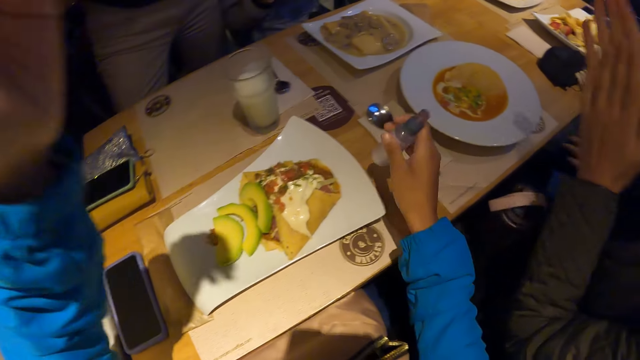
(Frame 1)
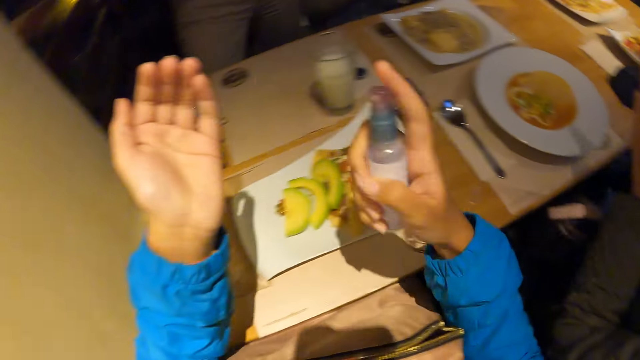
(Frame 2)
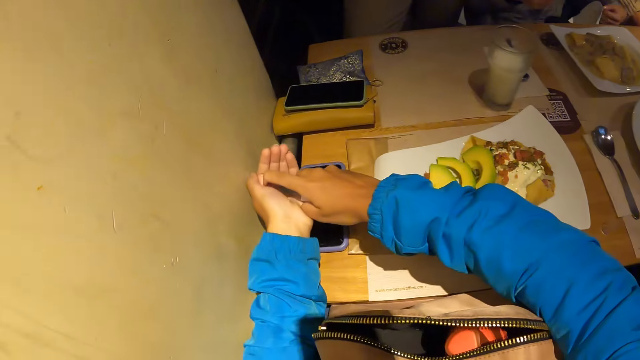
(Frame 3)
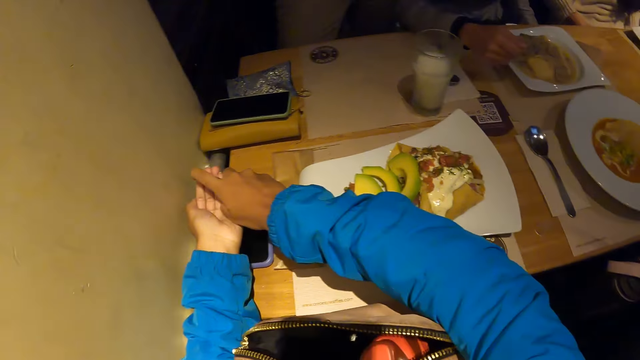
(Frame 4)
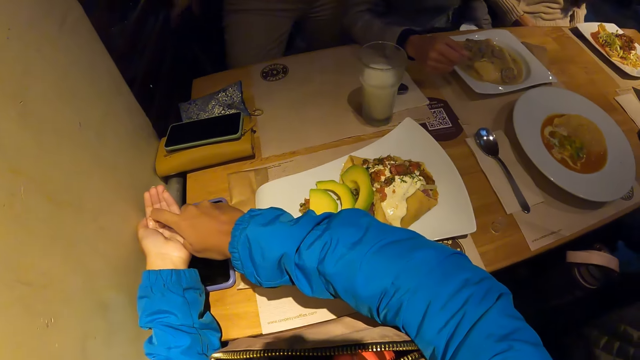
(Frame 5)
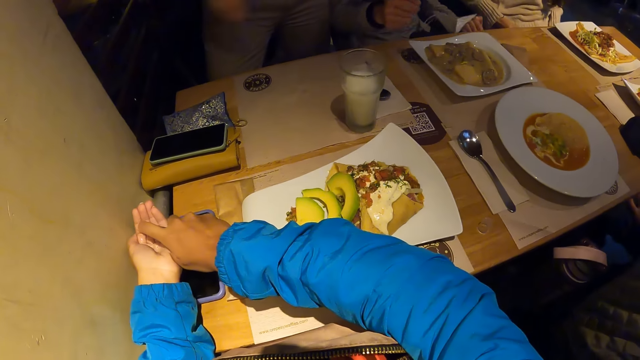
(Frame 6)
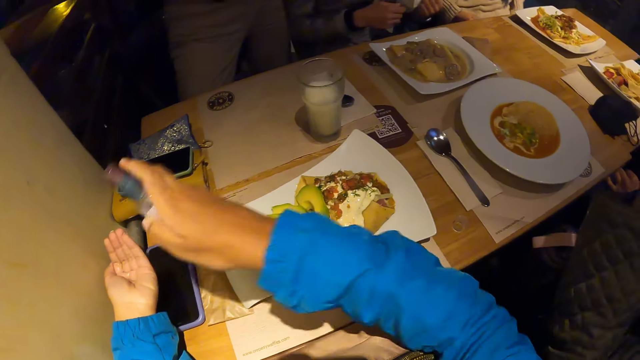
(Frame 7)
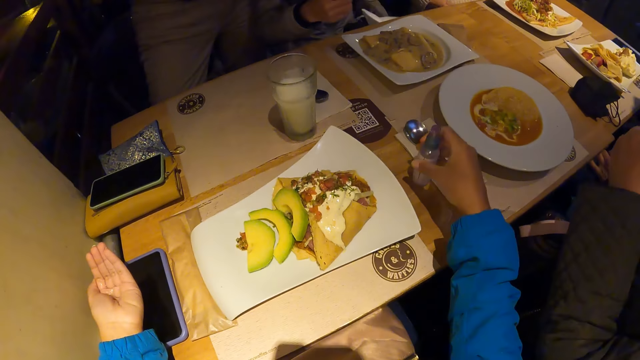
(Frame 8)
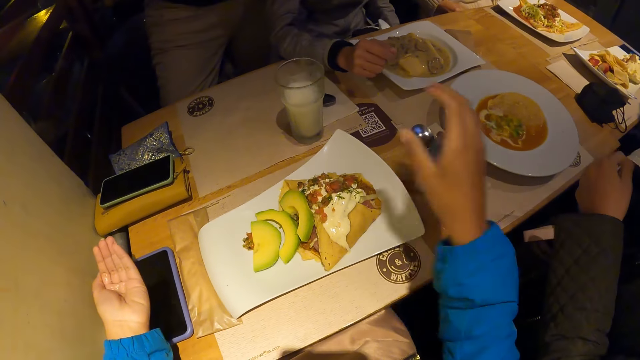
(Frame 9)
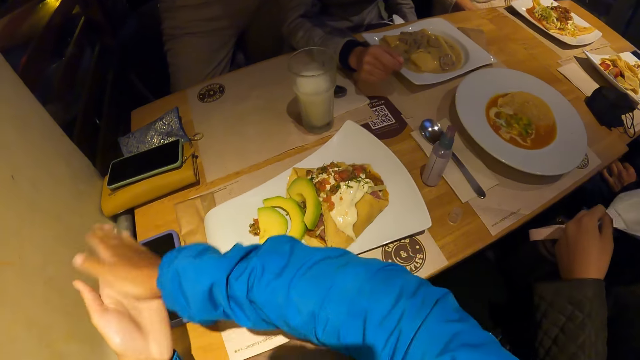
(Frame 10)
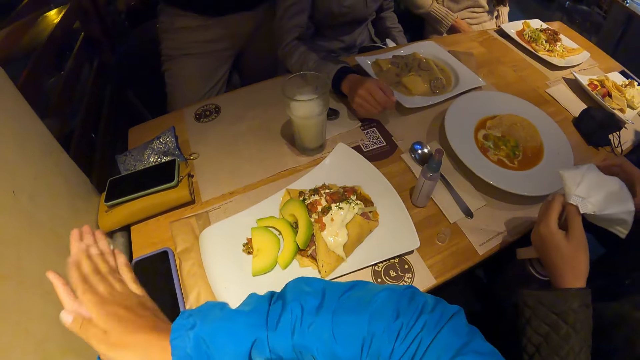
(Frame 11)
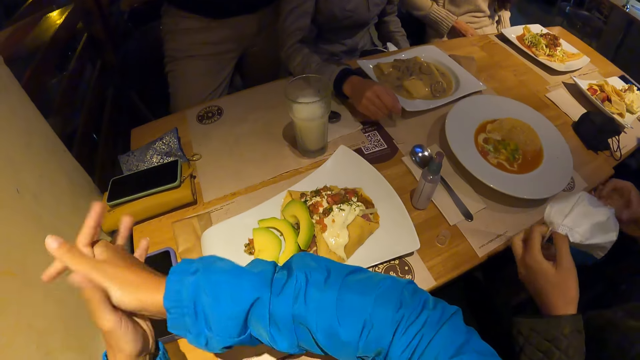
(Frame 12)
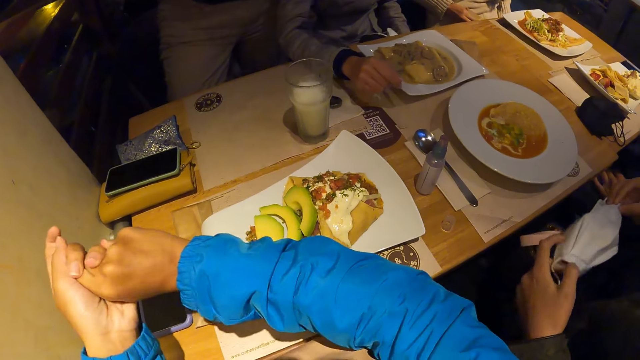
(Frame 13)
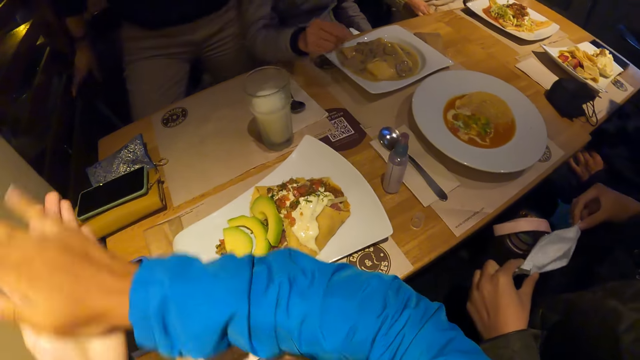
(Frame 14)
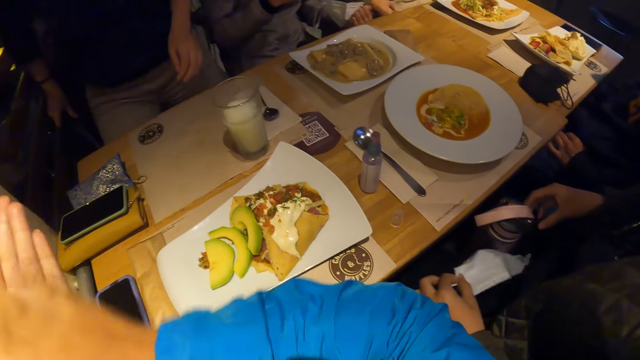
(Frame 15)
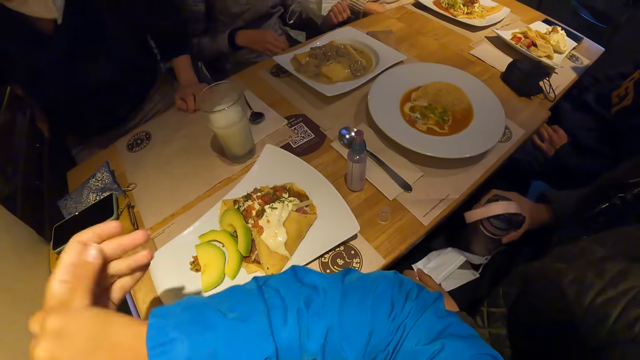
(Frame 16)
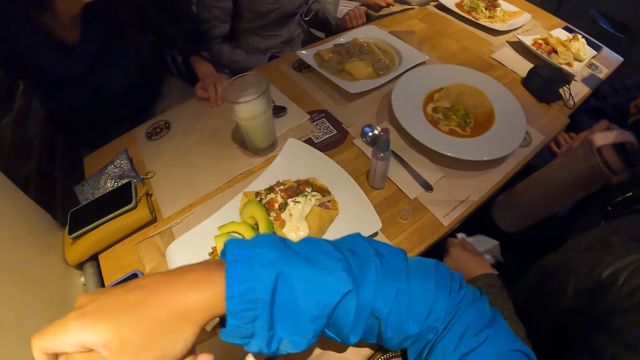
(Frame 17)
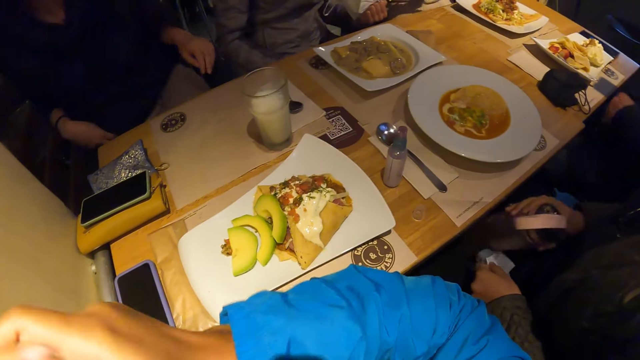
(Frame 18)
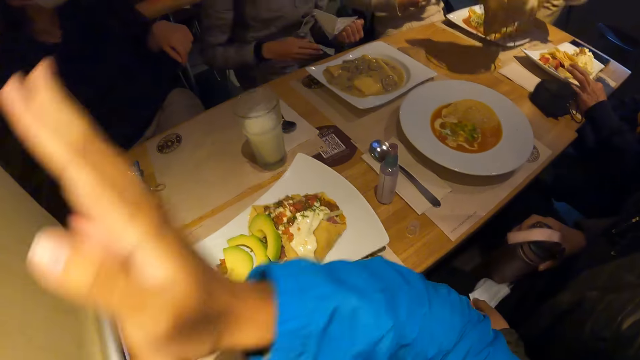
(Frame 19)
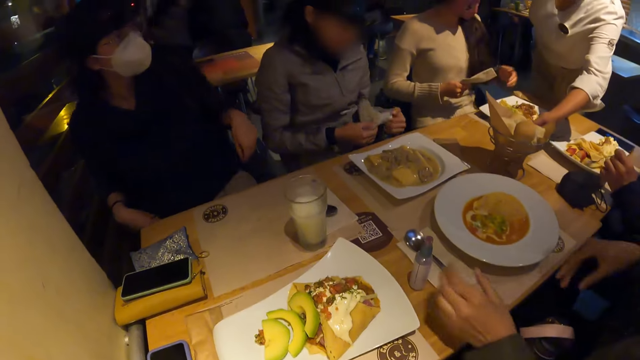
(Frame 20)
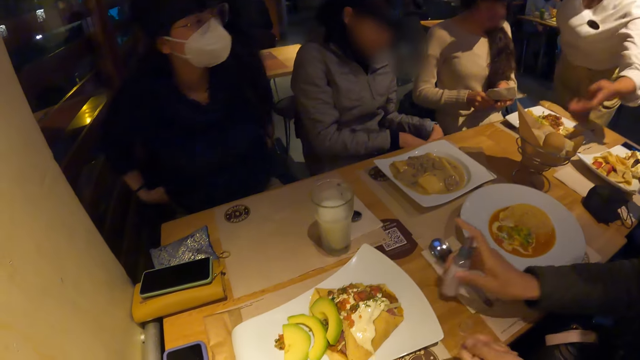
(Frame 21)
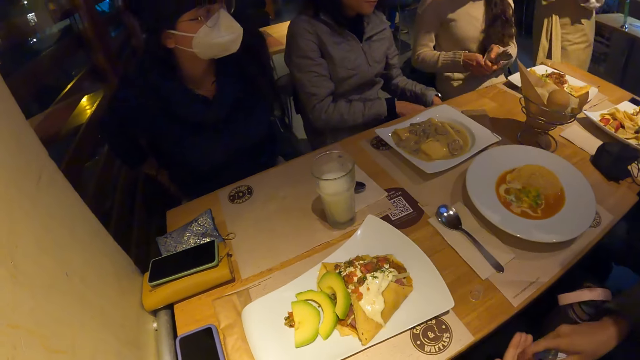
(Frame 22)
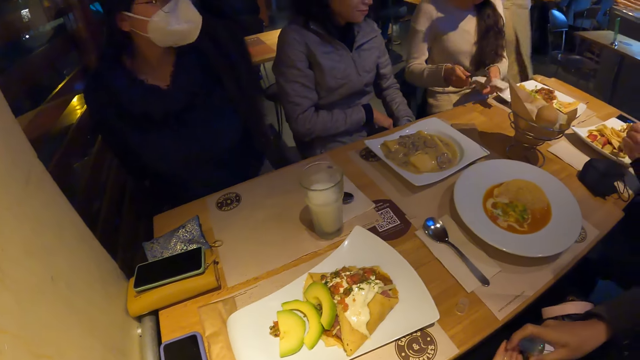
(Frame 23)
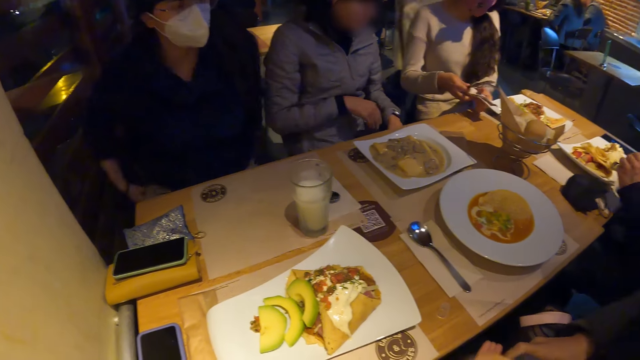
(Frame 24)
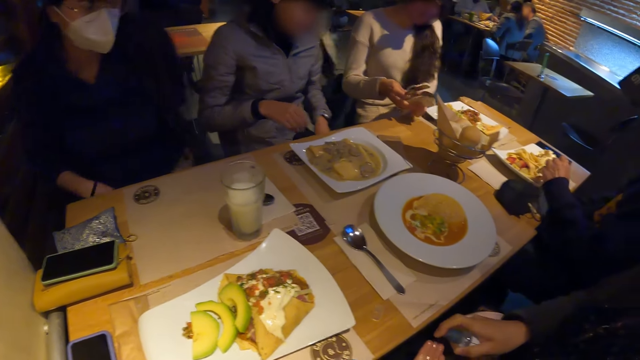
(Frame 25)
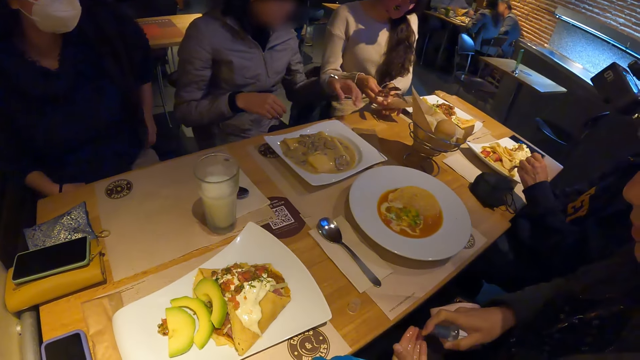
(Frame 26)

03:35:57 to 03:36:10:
The camera wearer picks up a spray. She sprays her hands. A woman places her right hand on the table. The camera wearer places the spray on the table. Another woman adjusts the nose masks with both hands. The camera wearer rubs her hands. The second woman picks up a water bottle from the chair with her right hand and drops the water bottle on the chair with her right hand. The first woman passes the face mask from her left hand to her right hand. A third woman unwraps the cutlery with both hands. A fourth woman drops a bowl of pastries with her left hand. The first woman puts the face mask on her lap with her right hand. The second woman picks up the sanitizer from the table with her right hand and applies the sanitizer on her left hand with her right hand. The camera wearer stares at the table.

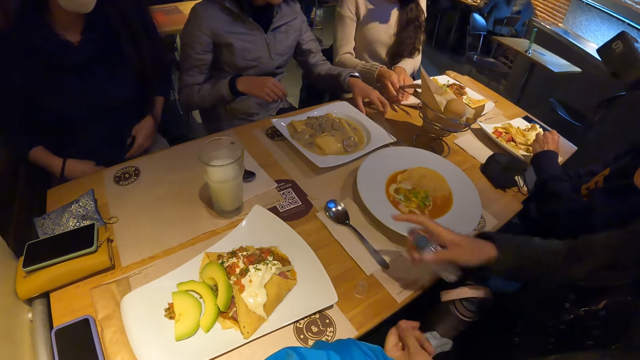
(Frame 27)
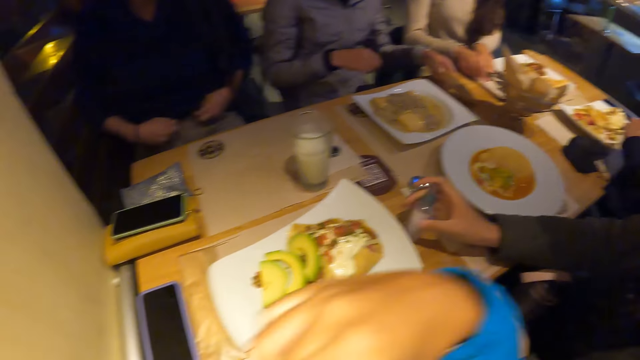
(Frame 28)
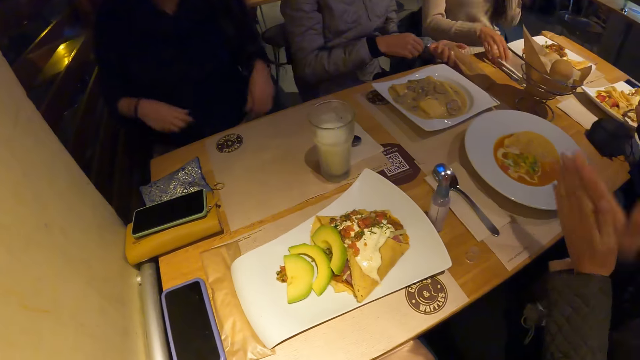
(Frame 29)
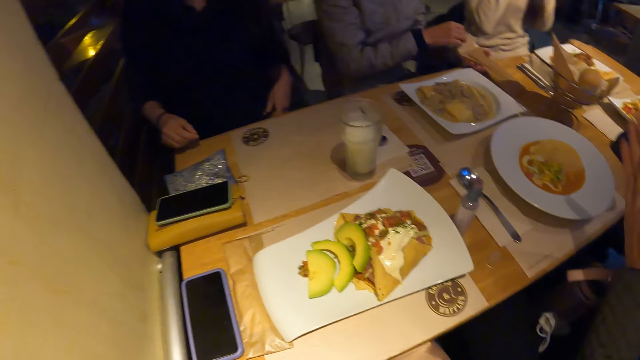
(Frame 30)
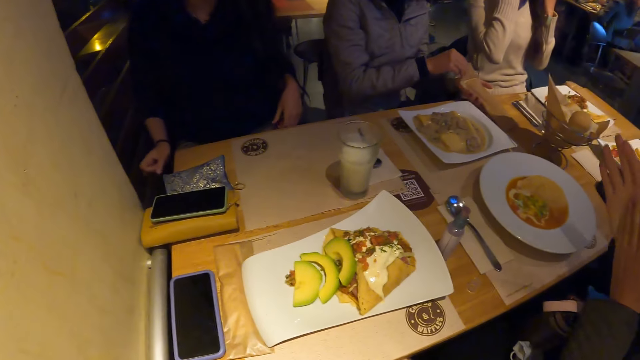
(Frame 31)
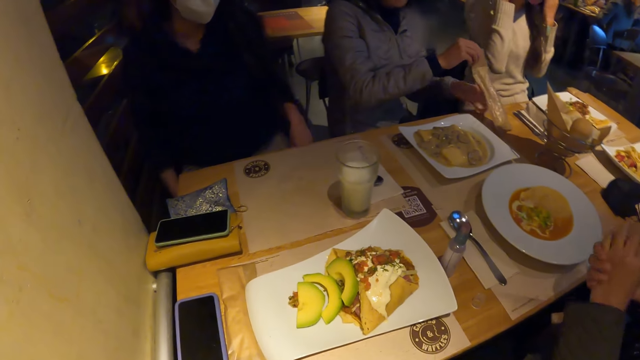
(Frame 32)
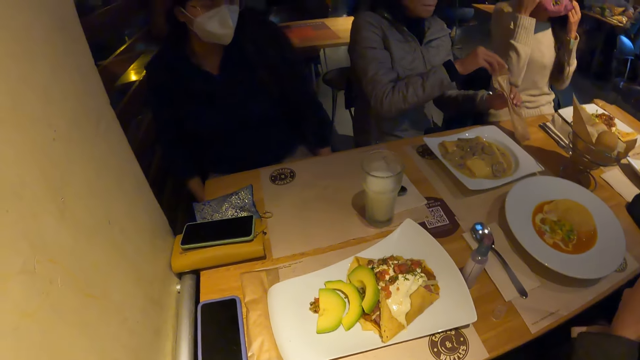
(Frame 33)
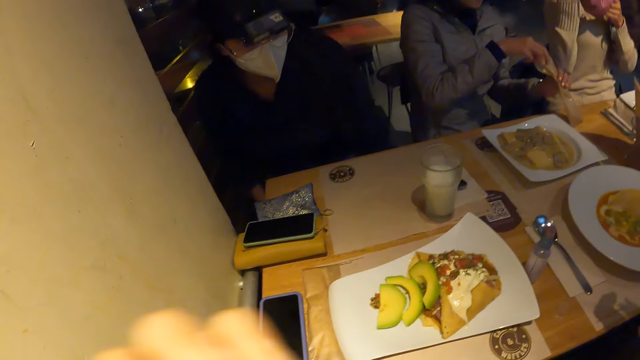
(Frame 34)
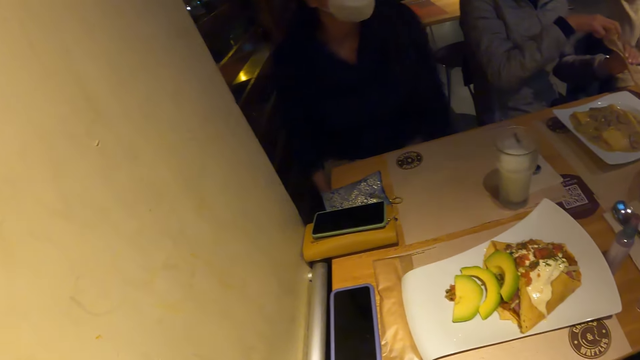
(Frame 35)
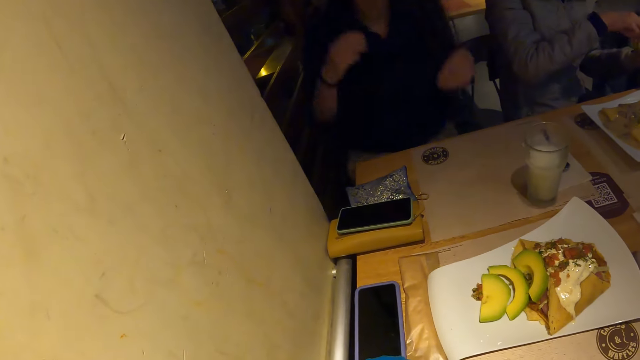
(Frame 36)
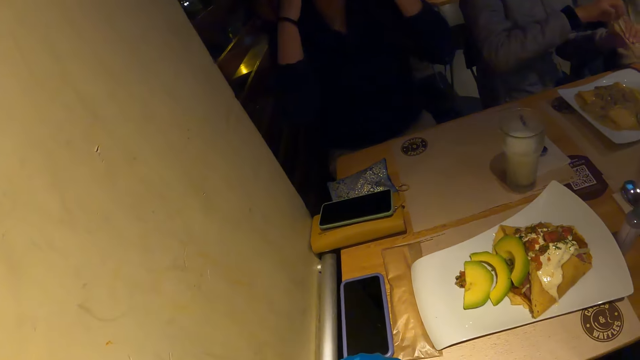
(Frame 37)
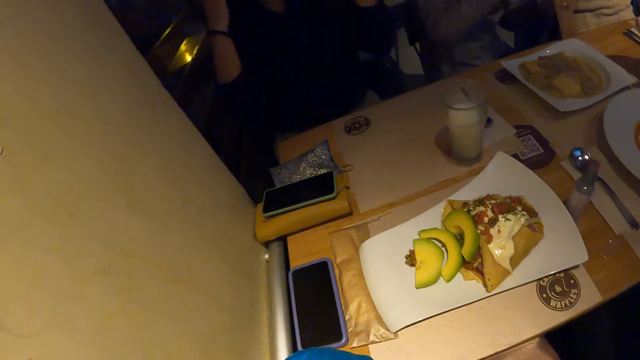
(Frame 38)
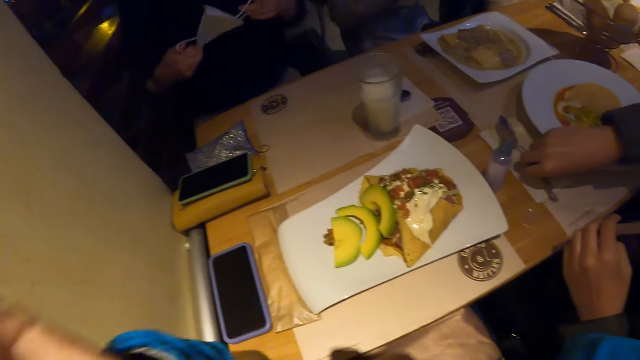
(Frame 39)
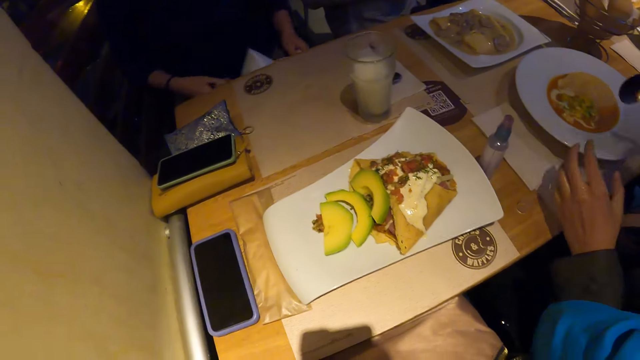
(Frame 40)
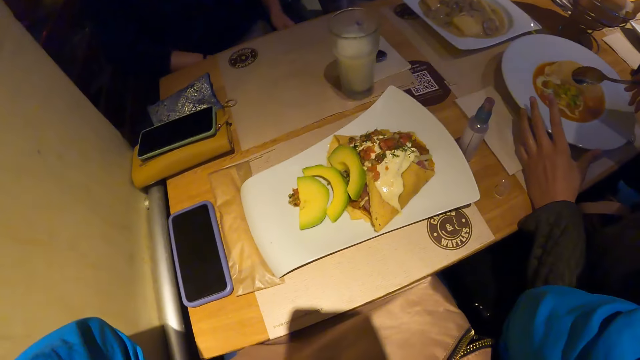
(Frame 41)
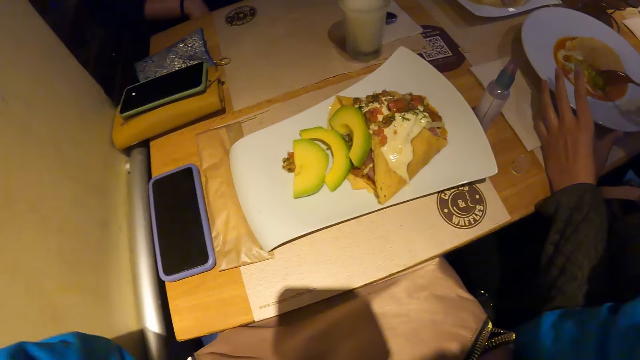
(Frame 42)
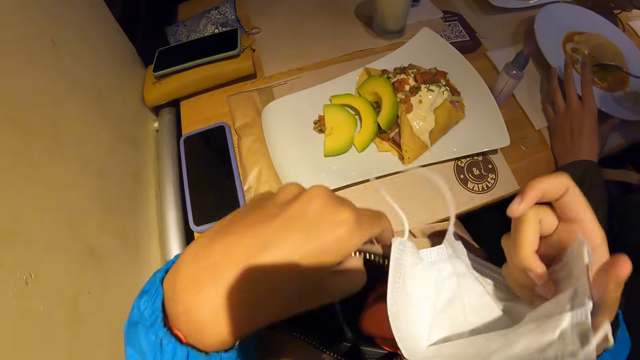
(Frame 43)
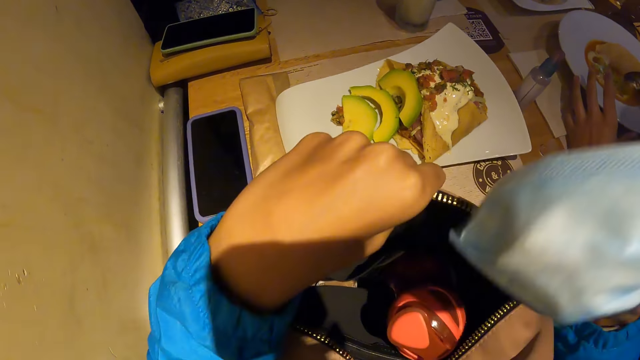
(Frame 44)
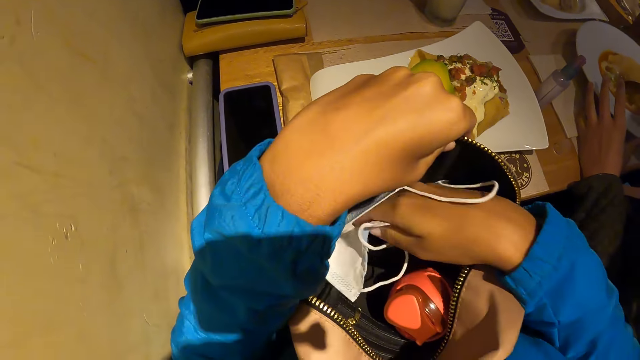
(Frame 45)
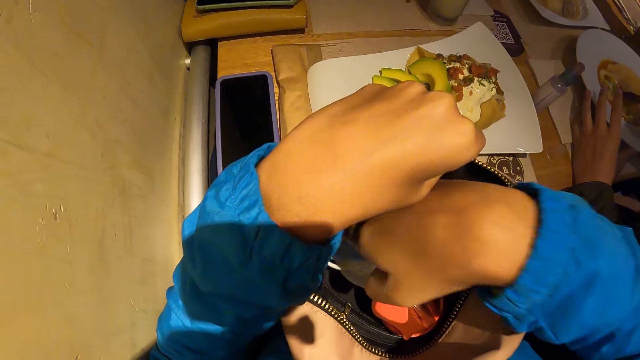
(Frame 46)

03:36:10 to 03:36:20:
The camera wearer takes the envelope from the table with her left hand. A woman drops the sanitizer on the table with her right hand. Another woman drops the cutlery on the table with her left hand. The first woman rubs both palms together. The other woman removes her nose mask with both hands. A man picks up a spoon on the table with his right hand. The camera wearer moves a hand. She moves down a face mask, puts the mask in a bag on her thigh with her right hand, opens the bag and presses the mask in the bag.
